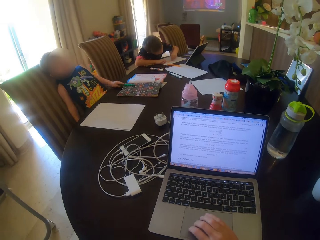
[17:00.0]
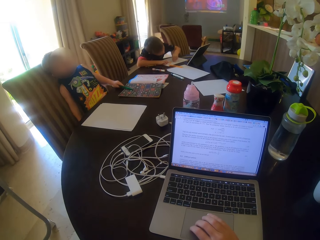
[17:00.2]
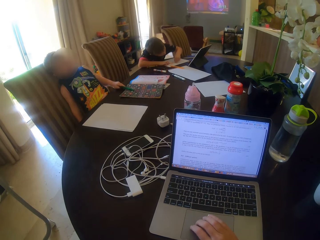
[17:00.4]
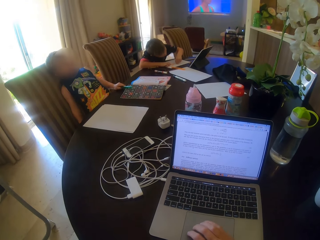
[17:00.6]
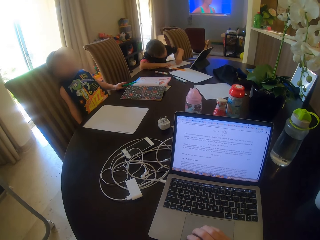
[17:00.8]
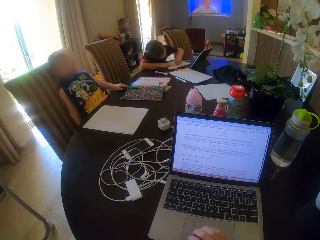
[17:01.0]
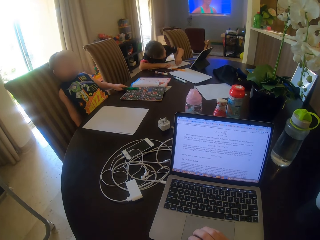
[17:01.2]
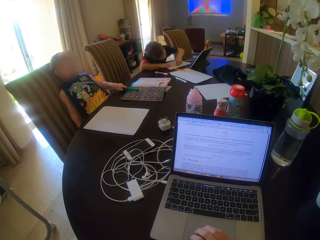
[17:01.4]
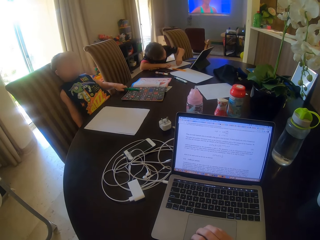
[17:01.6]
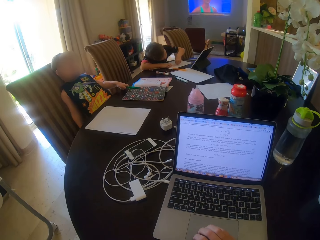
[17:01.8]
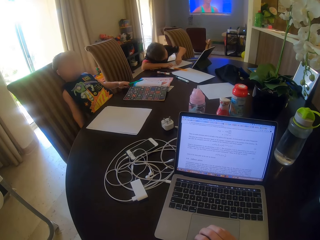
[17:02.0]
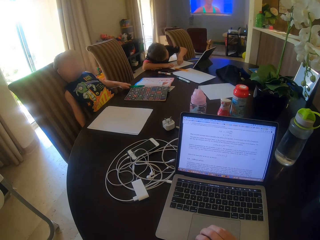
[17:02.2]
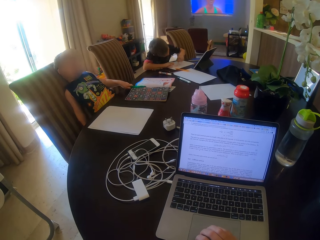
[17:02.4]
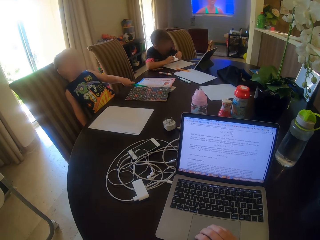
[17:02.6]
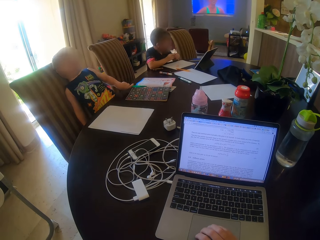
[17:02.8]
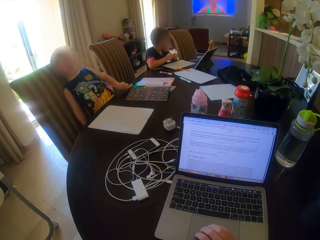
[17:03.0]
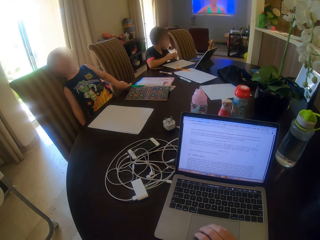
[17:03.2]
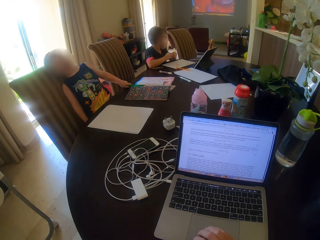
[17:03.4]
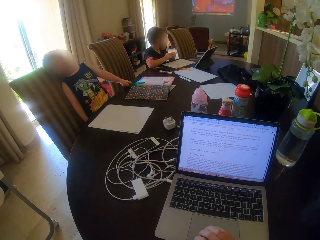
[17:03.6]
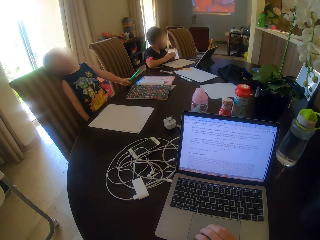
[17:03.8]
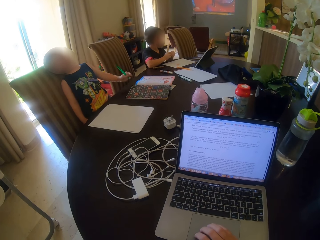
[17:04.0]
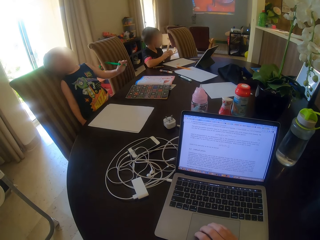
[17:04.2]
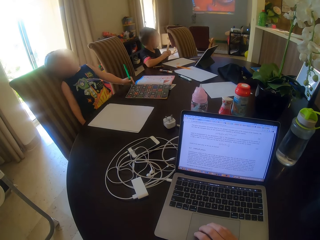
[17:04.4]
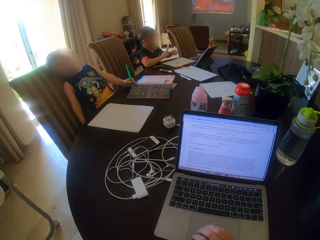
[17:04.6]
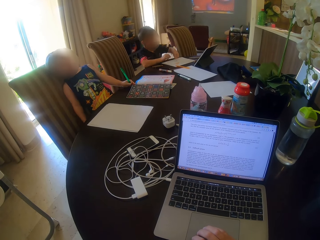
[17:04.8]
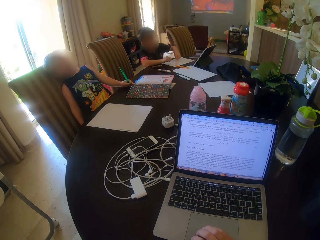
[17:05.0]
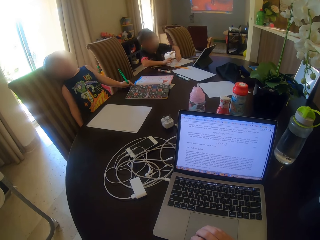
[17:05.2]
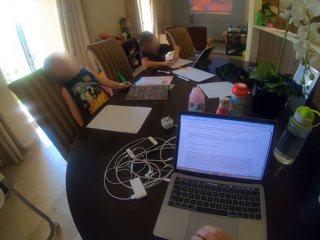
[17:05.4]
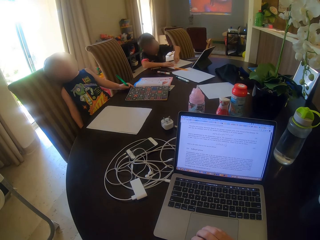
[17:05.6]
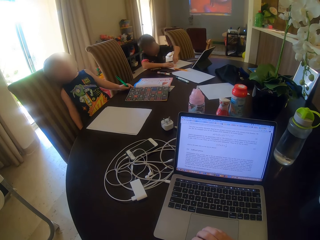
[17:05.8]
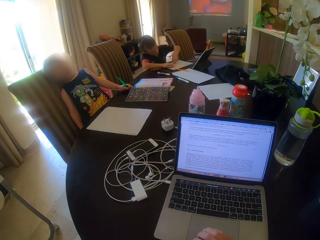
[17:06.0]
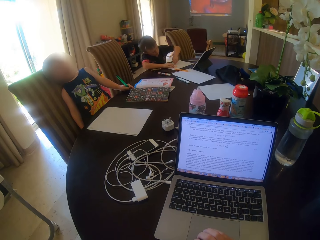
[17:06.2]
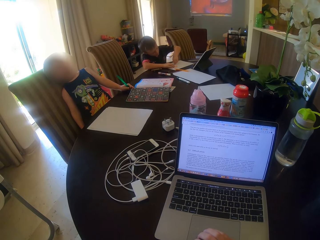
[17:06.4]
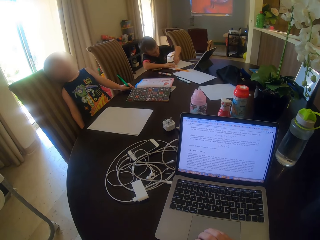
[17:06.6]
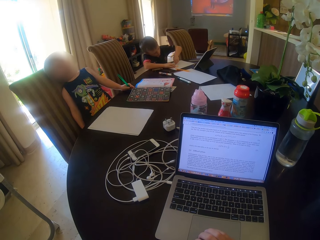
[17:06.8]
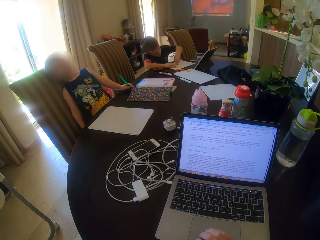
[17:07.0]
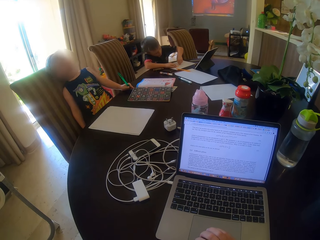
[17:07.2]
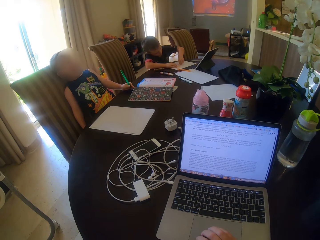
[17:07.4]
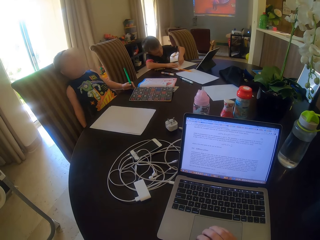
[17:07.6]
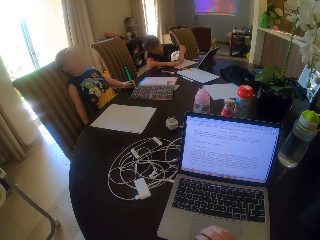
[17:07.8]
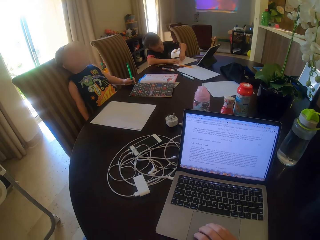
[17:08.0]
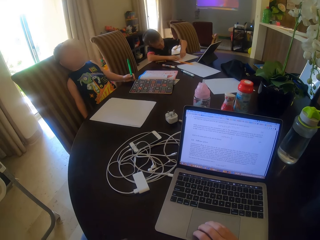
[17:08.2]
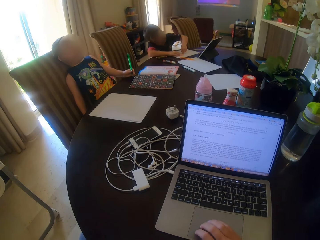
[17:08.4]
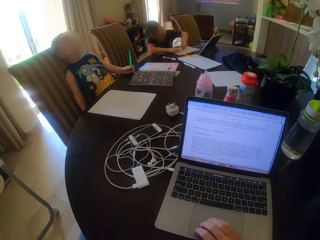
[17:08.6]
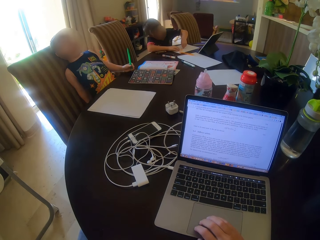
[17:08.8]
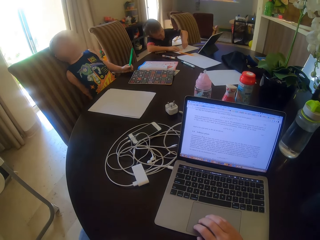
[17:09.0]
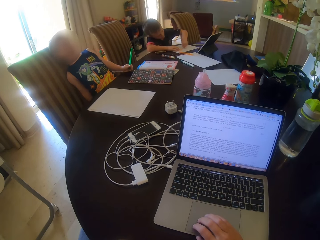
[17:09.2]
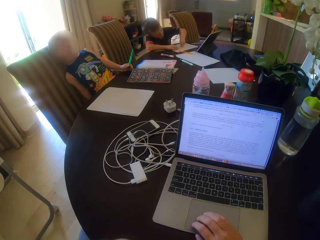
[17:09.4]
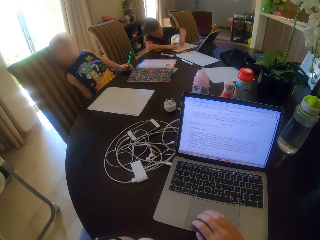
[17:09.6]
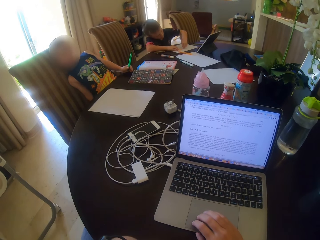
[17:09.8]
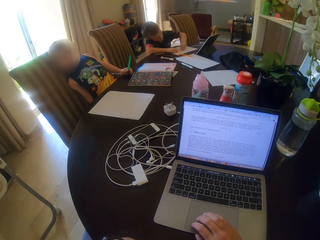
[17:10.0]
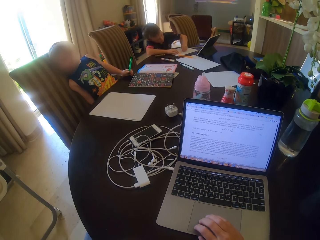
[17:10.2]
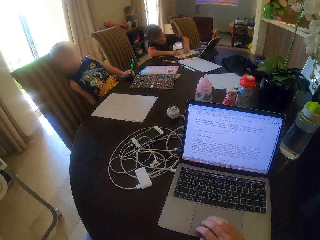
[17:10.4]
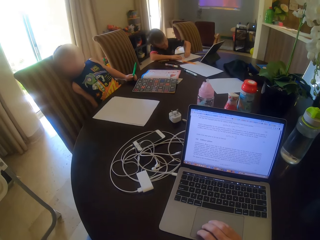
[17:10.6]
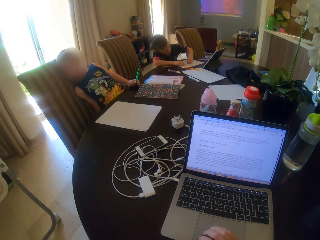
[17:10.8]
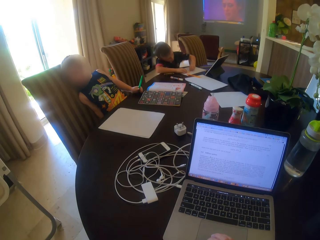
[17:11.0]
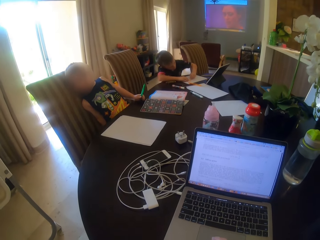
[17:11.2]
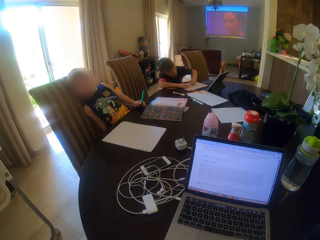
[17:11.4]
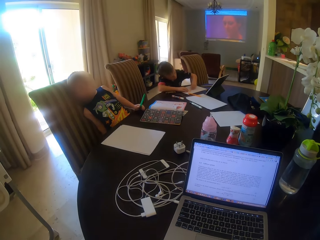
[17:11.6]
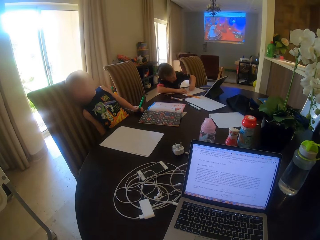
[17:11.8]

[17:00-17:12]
A child writes on the paper.

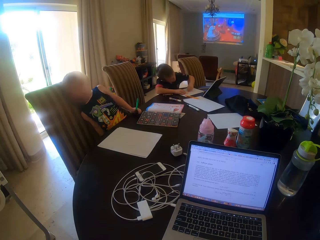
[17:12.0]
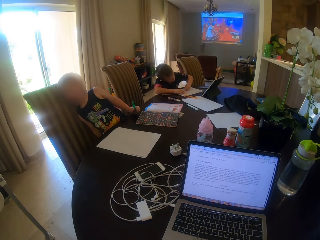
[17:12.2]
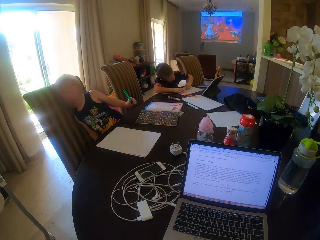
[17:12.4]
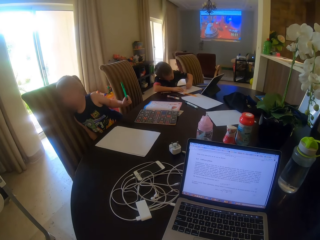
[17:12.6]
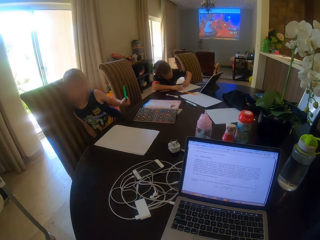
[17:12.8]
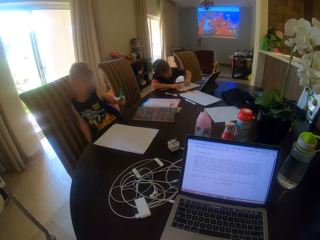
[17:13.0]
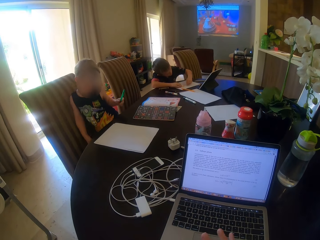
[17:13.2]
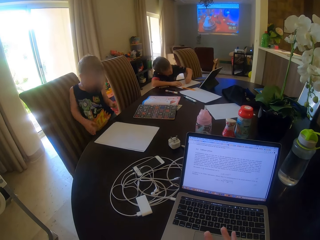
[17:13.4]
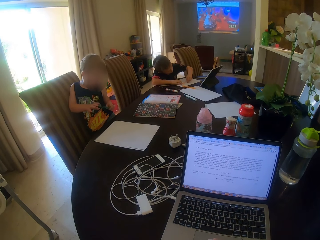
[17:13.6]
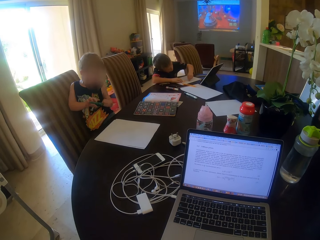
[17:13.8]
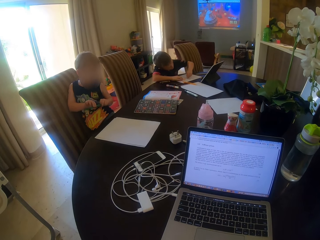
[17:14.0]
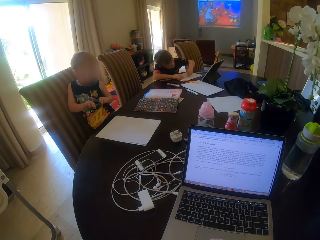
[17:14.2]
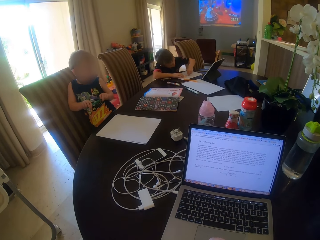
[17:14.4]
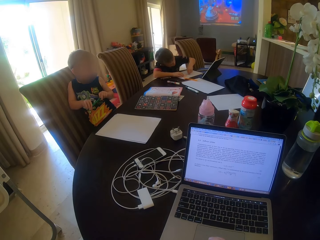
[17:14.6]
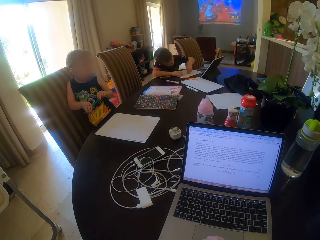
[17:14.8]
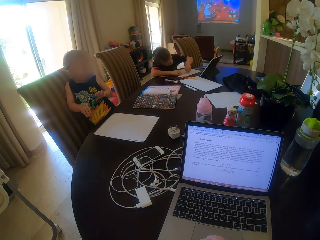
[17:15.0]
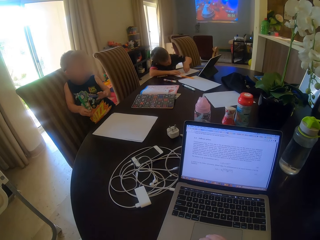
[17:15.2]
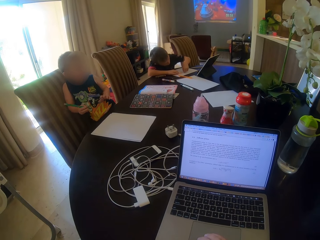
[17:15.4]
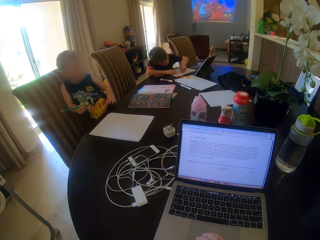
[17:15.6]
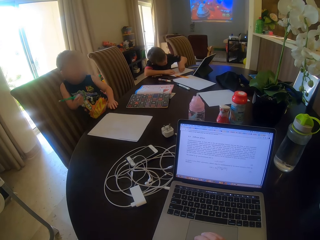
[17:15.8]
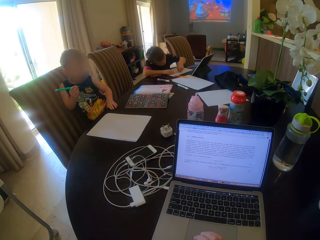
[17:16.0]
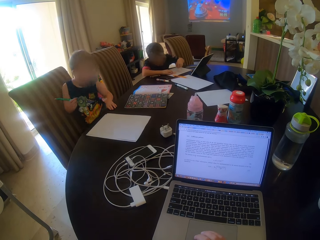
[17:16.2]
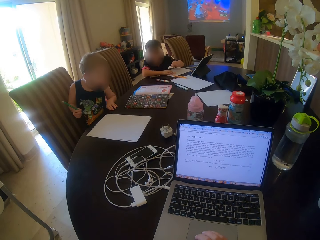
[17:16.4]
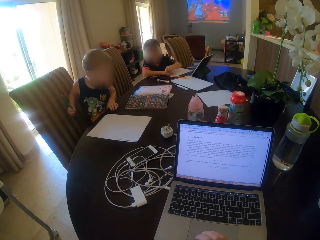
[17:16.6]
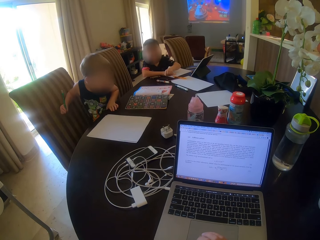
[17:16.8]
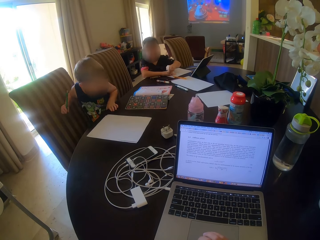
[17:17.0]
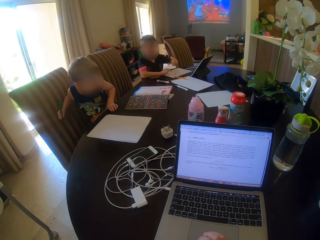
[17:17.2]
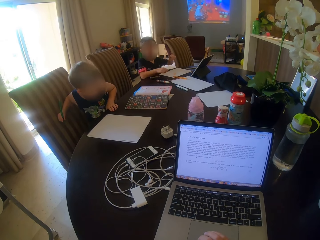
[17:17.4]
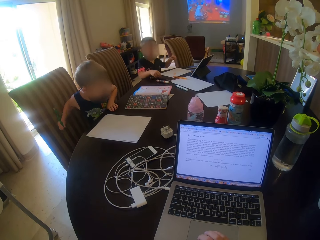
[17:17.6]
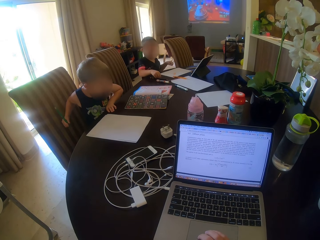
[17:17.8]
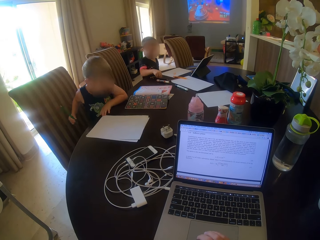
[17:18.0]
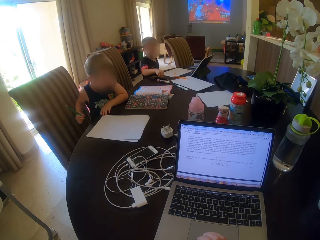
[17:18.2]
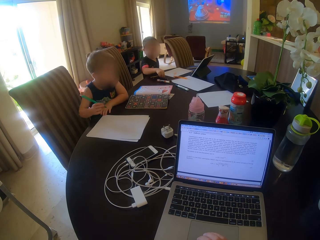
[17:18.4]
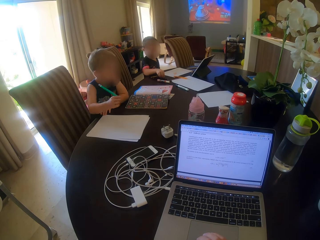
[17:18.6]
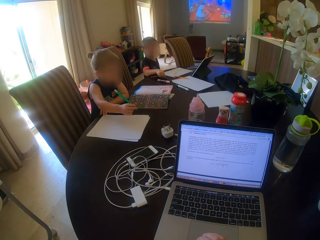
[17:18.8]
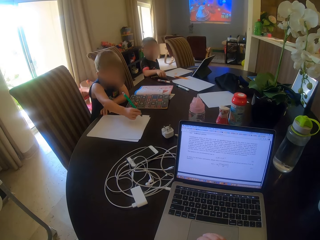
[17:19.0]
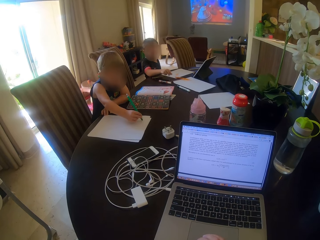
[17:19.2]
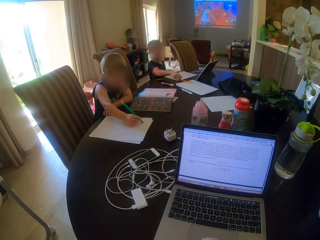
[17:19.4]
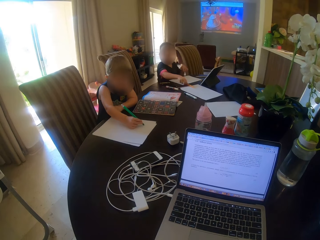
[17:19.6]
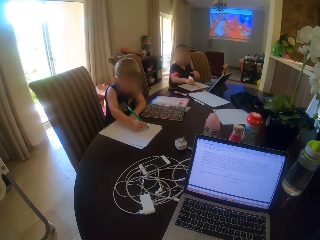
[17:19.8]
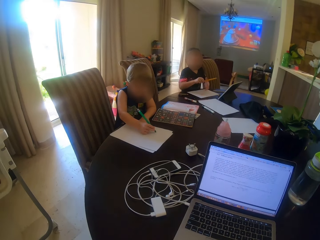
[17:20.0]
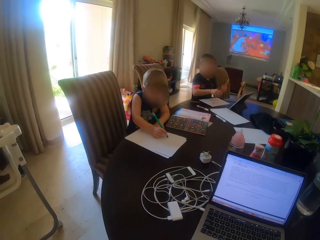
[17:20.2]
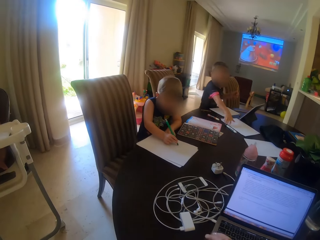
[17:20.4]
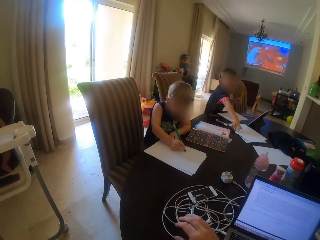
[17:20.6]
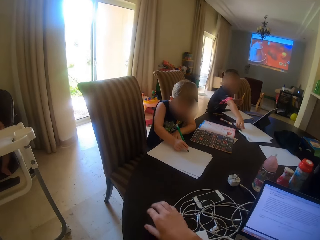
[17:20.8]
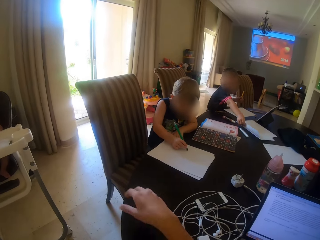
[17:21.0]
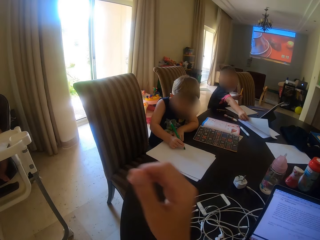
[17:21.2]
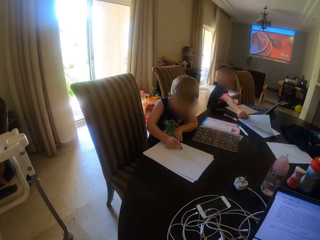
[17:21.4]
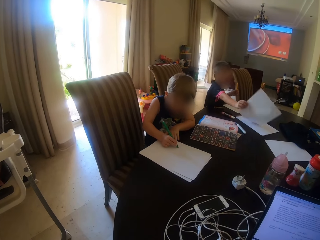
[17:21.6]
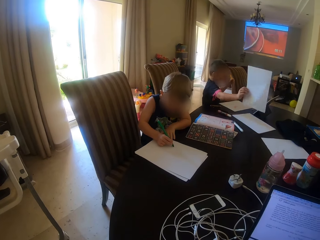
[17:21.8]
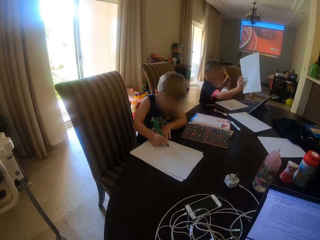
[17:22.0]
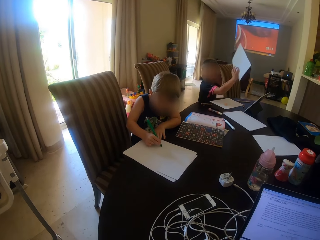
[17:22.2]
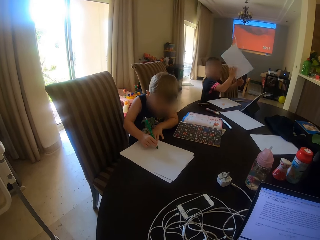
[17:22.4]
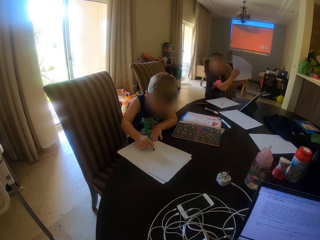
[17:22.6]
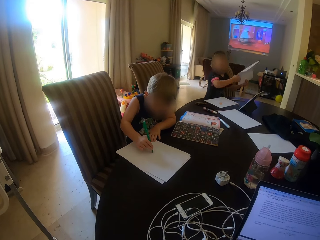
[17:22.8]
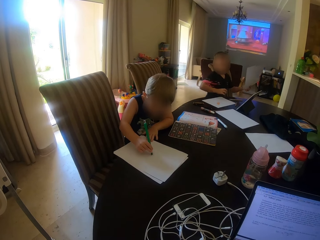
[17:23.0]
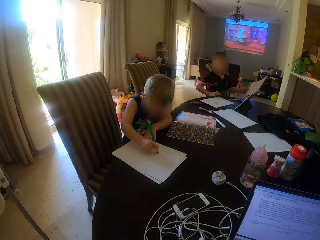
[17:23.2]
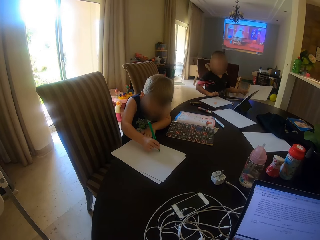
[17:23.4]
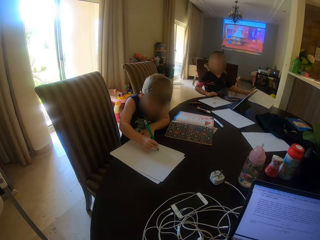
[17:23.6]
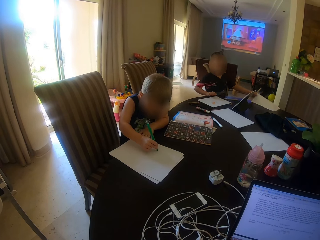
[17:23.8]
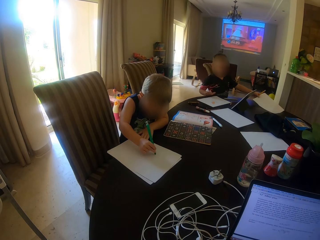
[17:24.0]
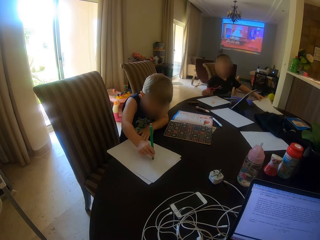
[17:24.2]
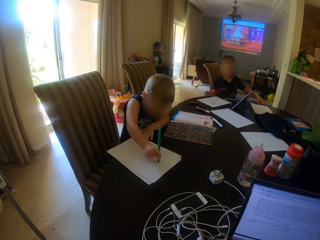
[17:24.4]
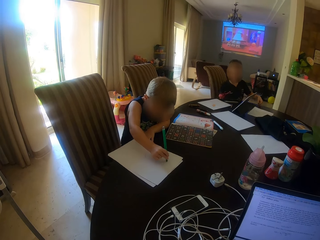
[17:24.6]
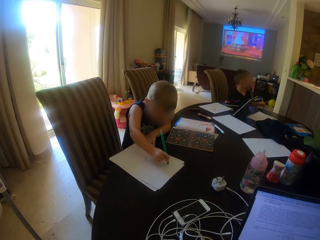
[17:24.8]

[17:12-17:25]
A child holds the pen. The child writes on the paper. The camera wearer lifts his hand. Another child lifts the paper. The second child holds the paper with the other hand and puts down the paper.
